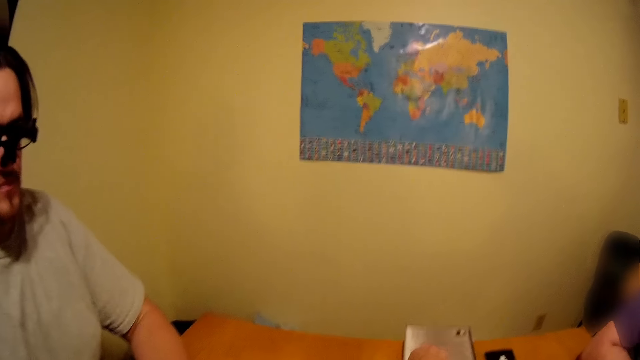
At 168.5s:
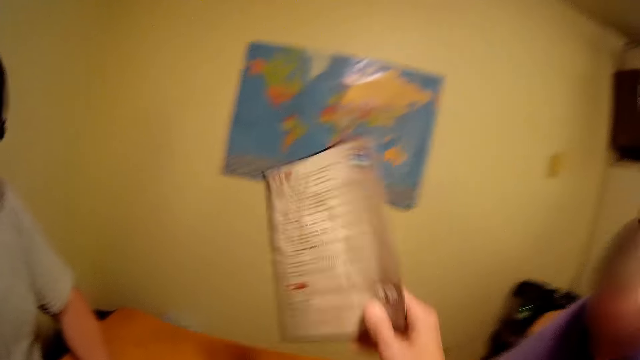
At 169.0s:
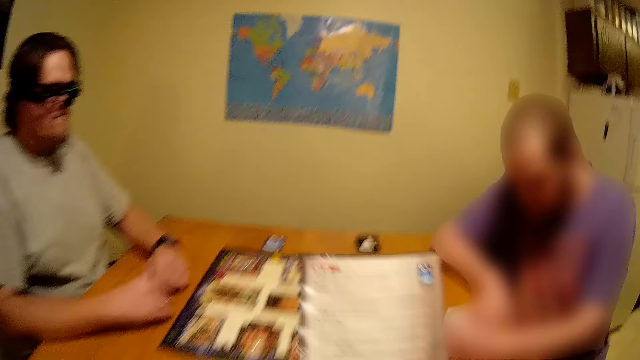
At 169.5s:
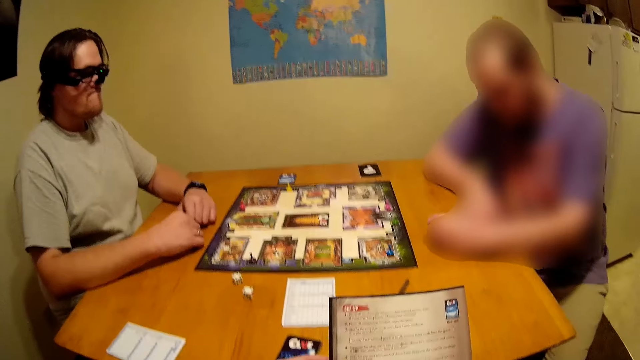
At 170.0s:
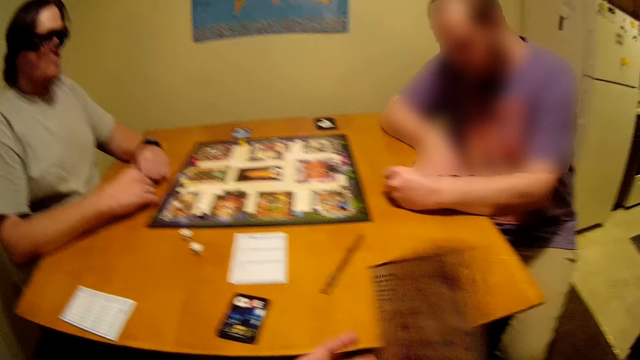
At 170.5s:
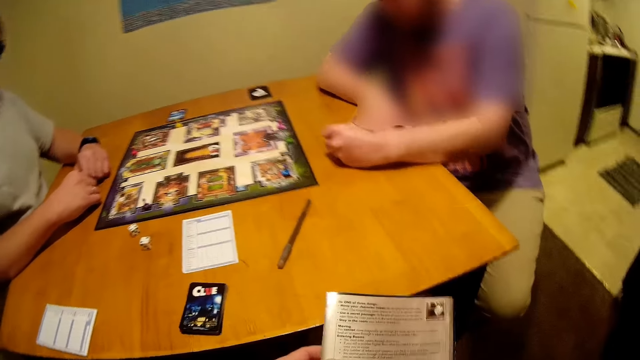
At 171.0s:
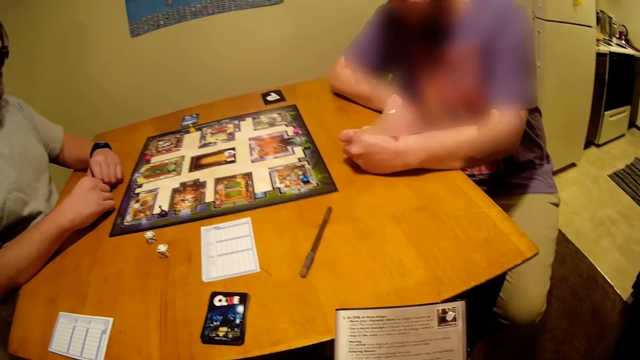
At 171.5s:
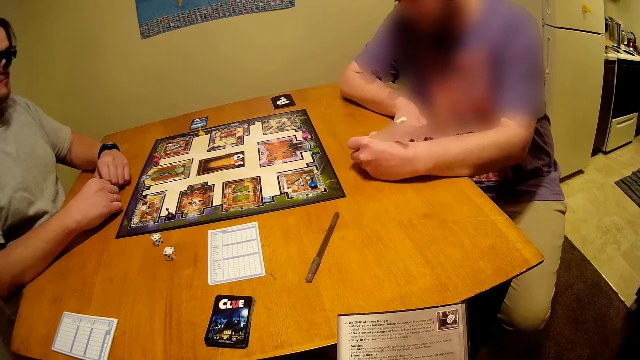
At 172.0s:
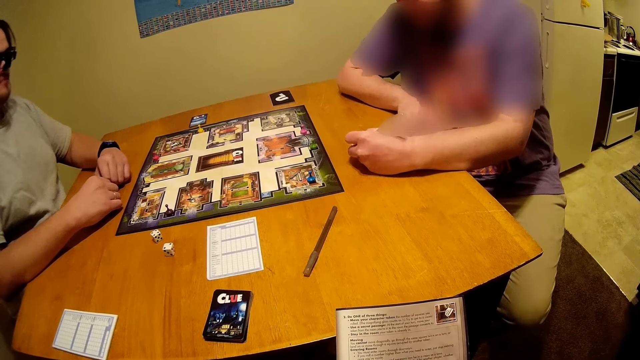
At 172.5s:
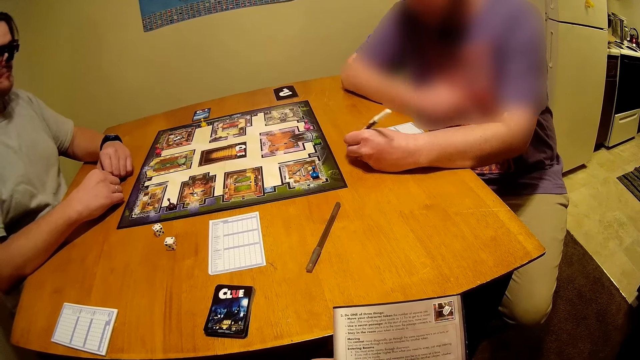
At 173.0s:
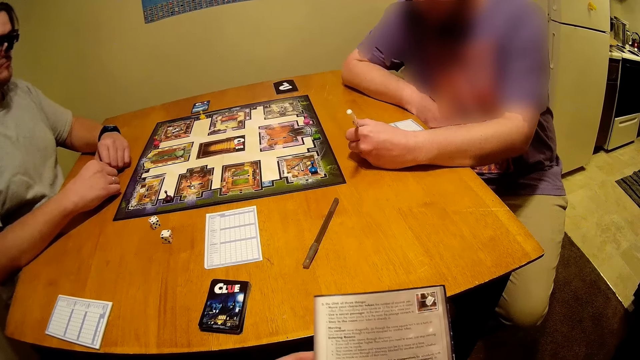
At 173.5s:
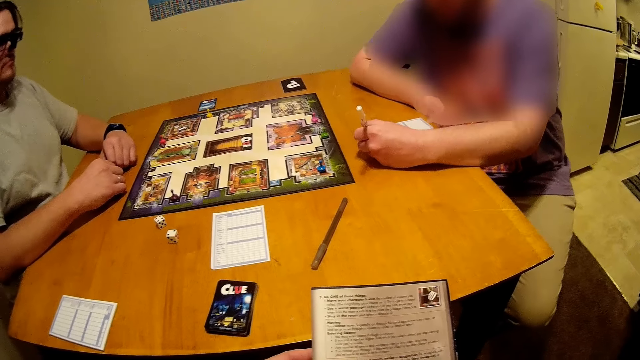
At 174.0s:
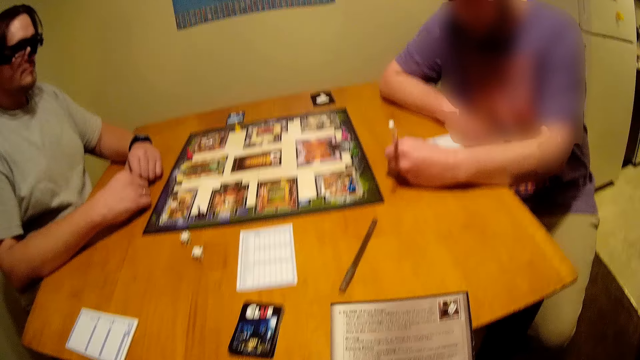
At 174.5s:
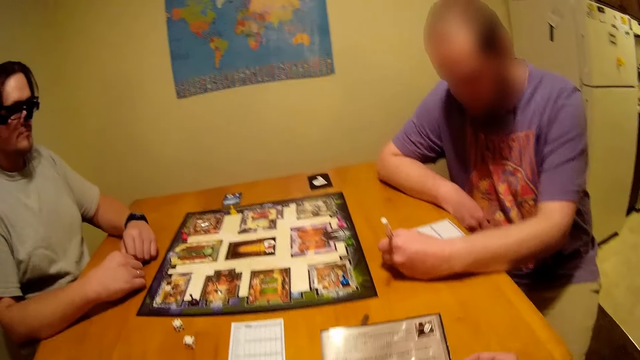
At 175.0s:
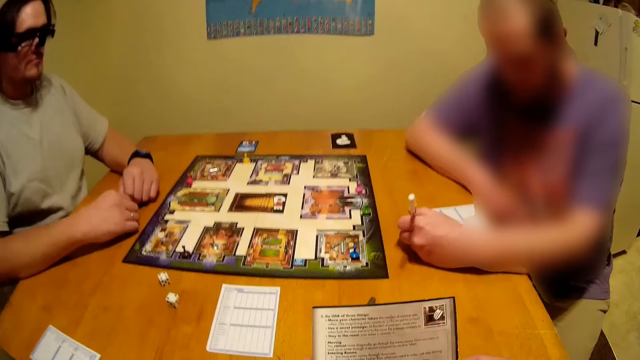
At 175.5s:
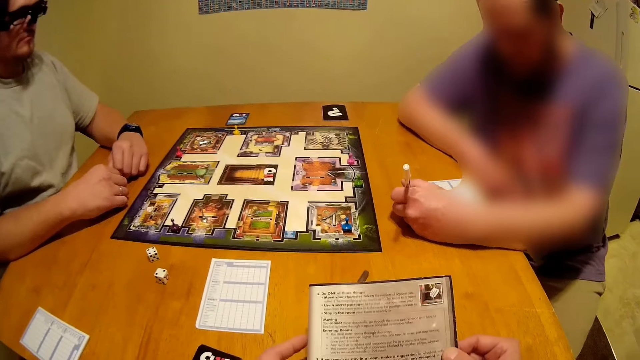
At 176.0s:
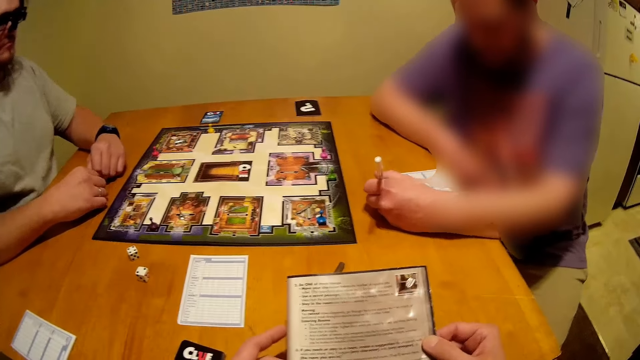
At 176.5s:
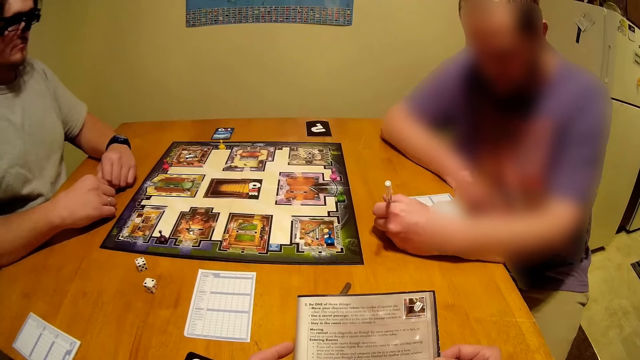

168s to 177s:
The camera wearer stretches a hand. They pick up a booklet on the table. They look at the booklet. They turn the booklet. They look at the booklet. A man moves a pen around.

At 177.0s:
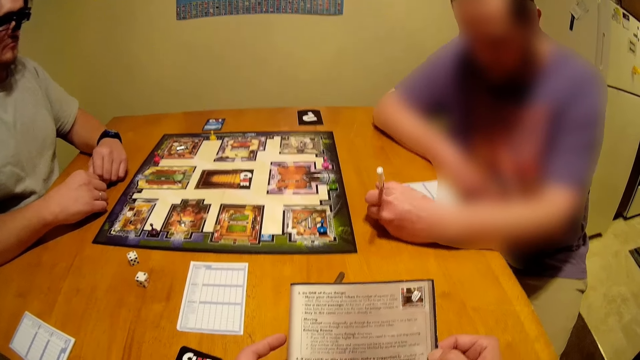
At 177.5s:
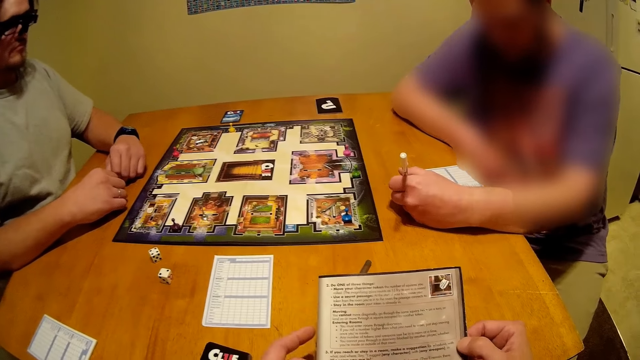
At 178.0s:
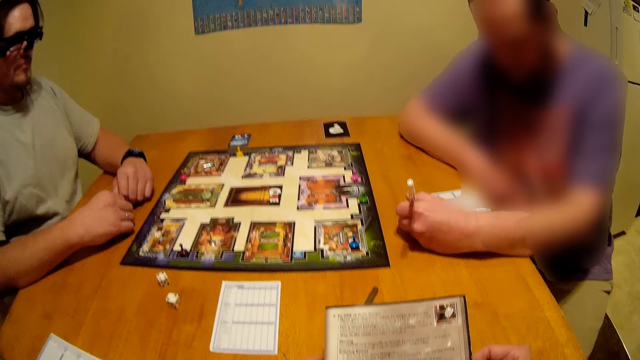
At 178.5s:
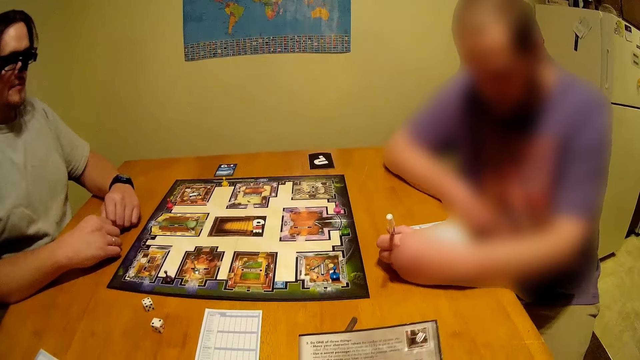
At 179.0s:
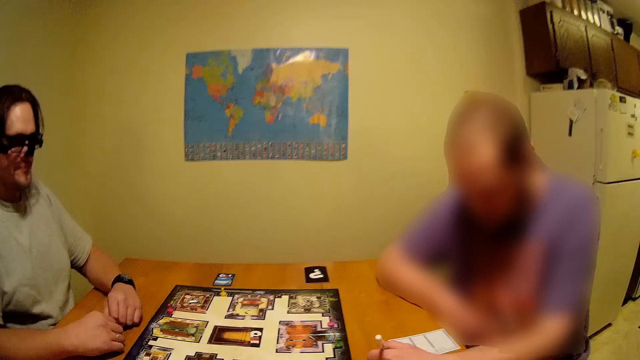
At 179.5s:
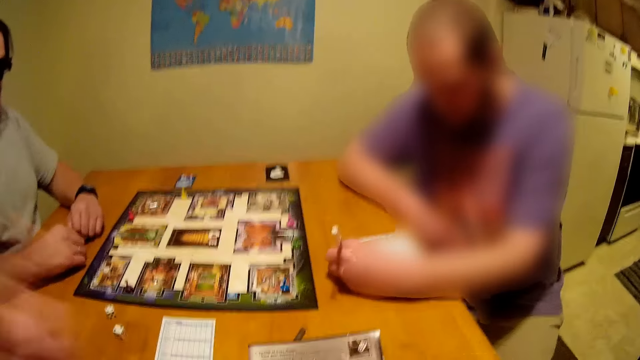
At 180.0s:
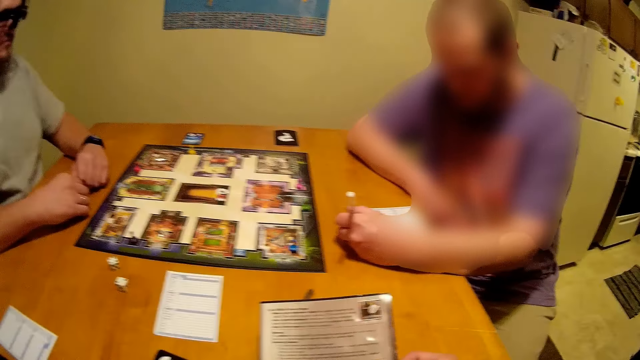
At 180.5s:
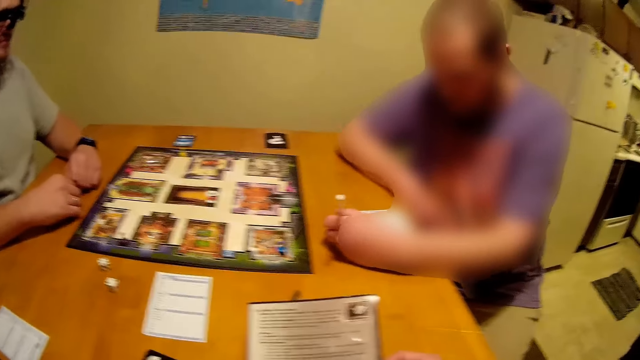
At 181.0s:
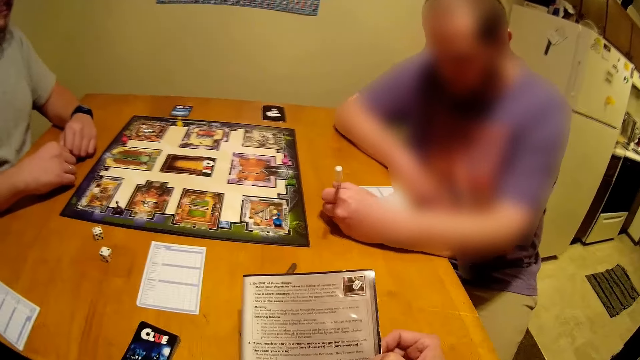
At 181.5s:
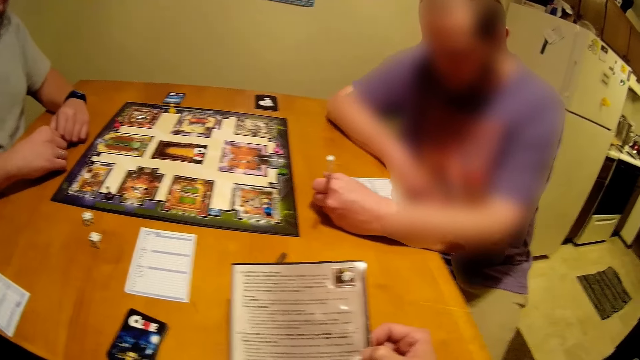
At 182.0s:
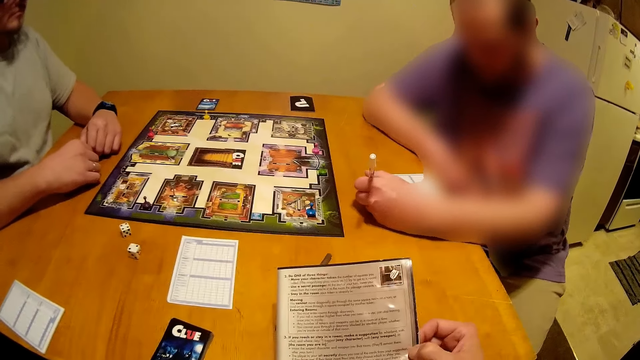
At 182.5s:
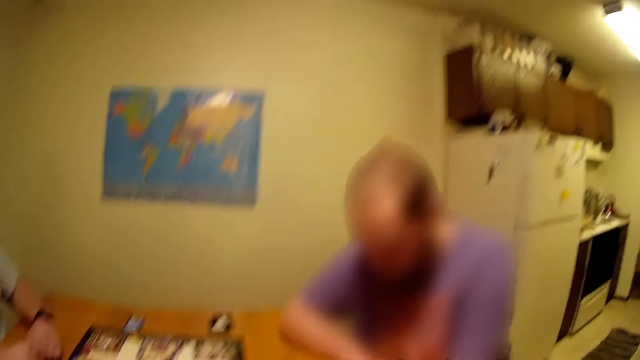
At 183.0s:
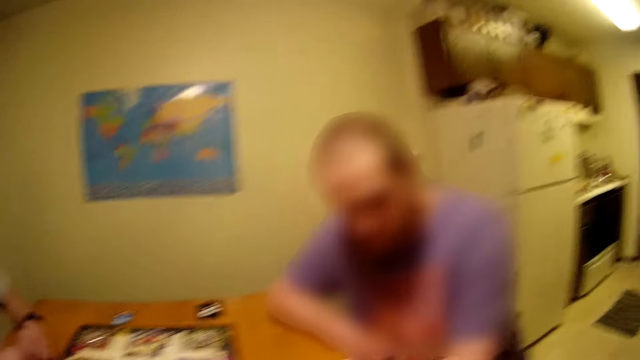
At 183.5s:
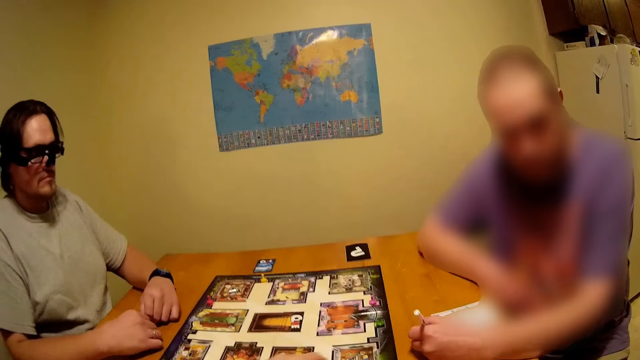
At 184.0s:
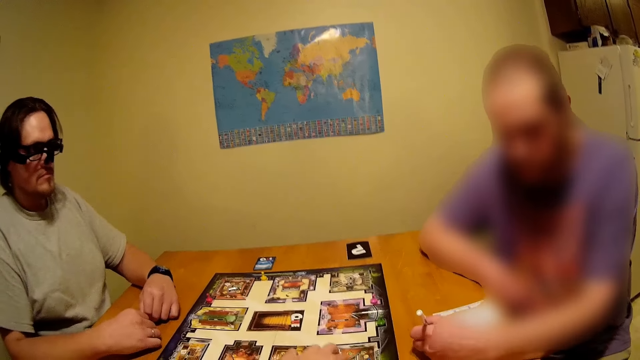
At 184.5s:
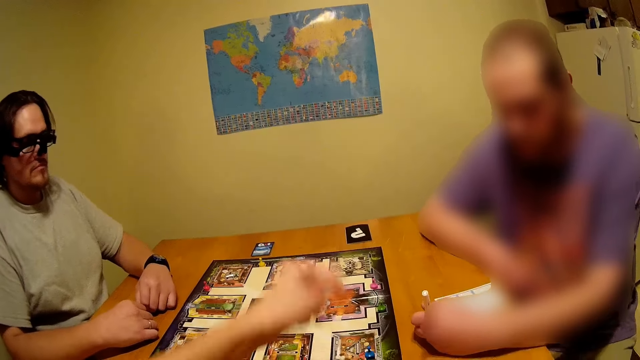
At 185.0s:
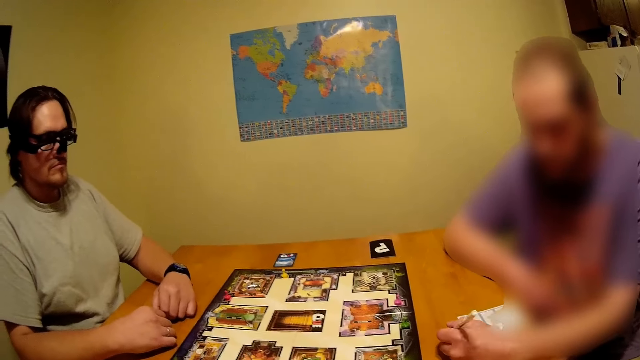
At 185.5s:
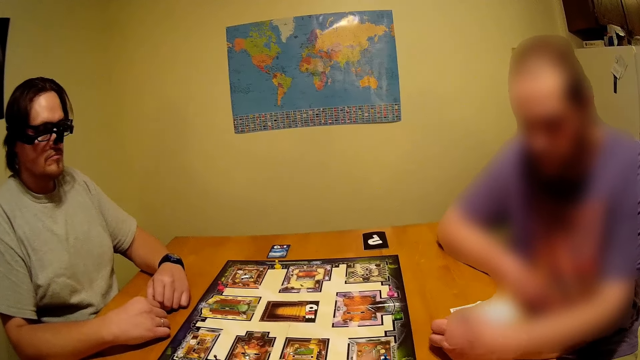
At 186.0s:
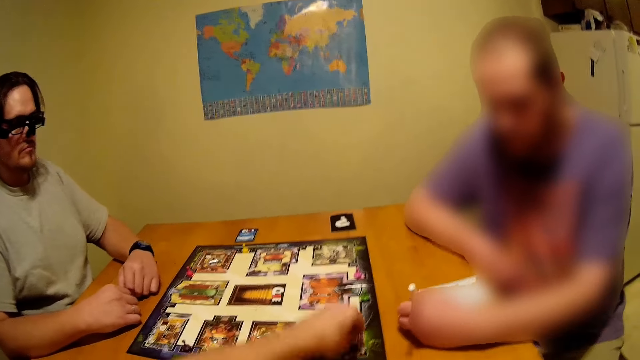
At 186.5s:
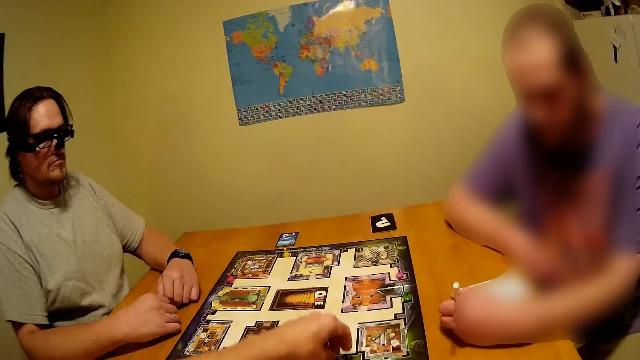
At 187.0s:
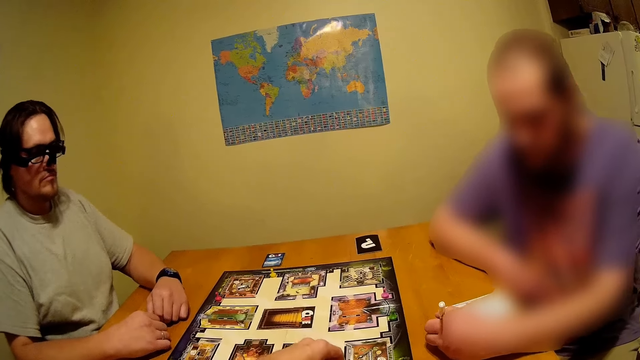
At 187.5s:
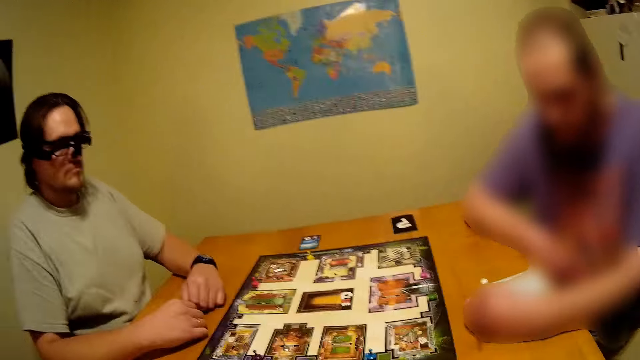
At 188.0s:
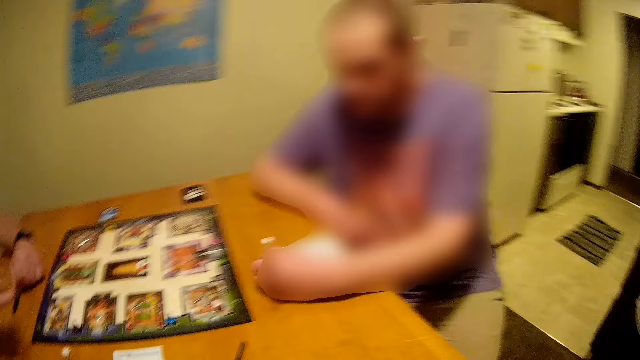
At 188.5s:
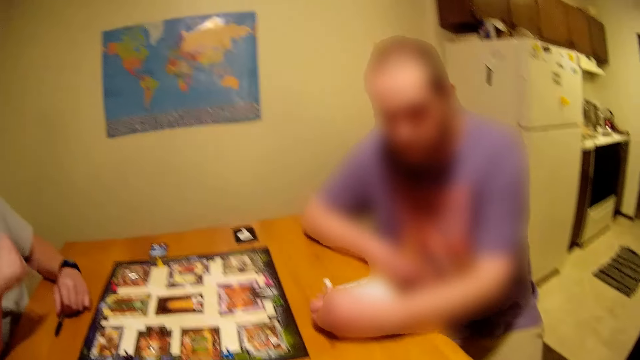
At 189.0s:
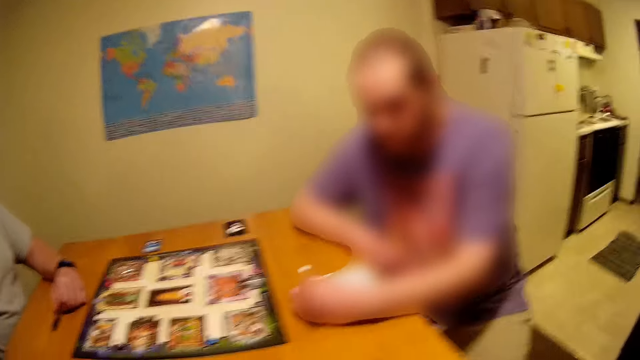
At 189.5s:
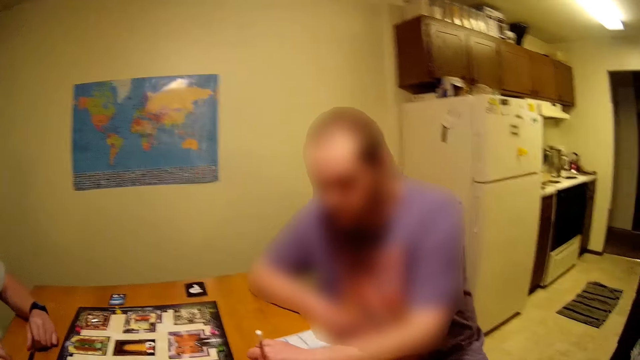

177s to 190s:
The camera wearer looks around. They look at the booklet. They look around. They move a hand on something on the table. A man moves a pen around. The camera wearer looks around. They pick up something on the table. They put something on the table. They move something on the board game. They look around. Another man uses gestures.
